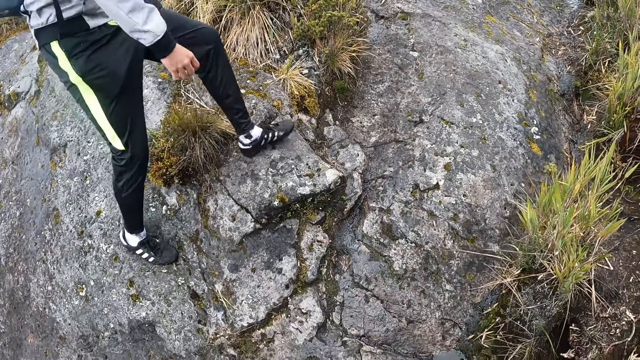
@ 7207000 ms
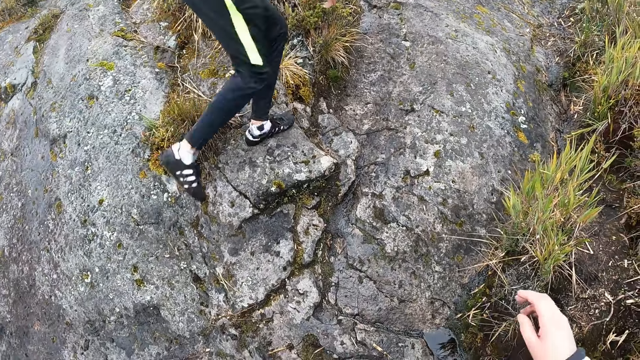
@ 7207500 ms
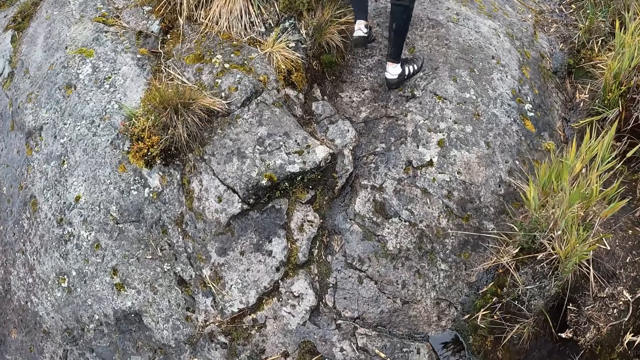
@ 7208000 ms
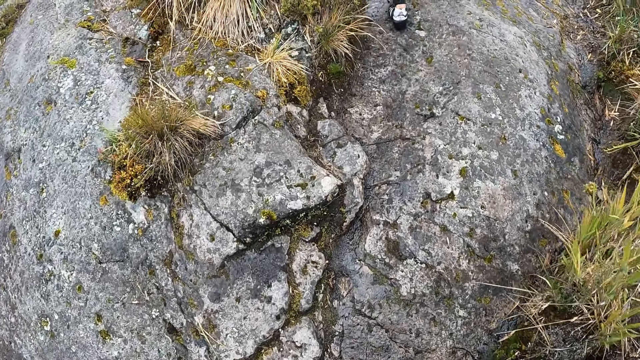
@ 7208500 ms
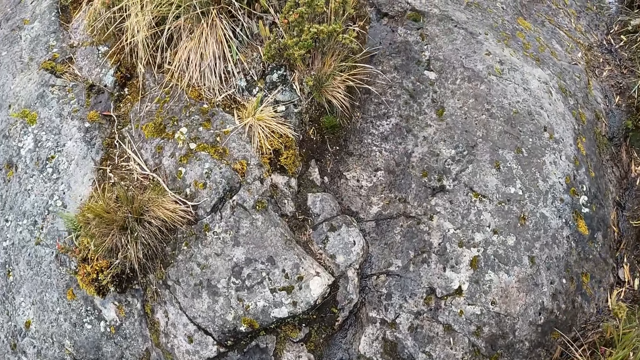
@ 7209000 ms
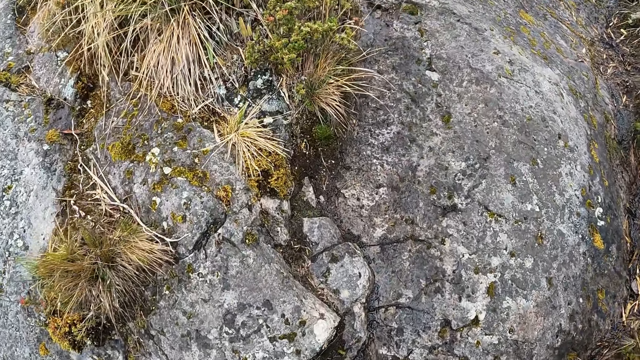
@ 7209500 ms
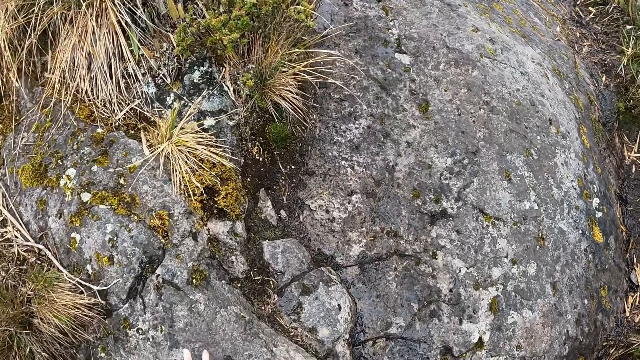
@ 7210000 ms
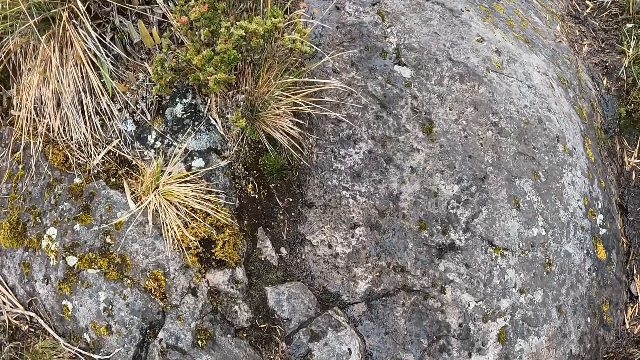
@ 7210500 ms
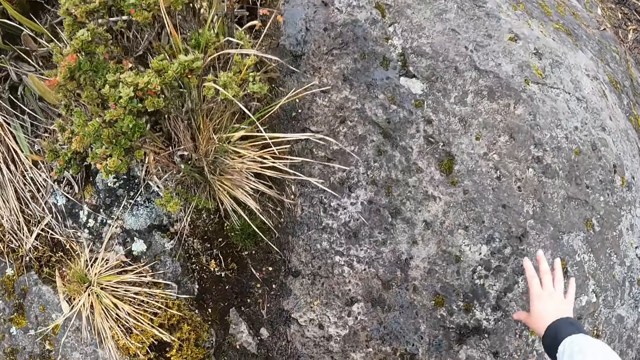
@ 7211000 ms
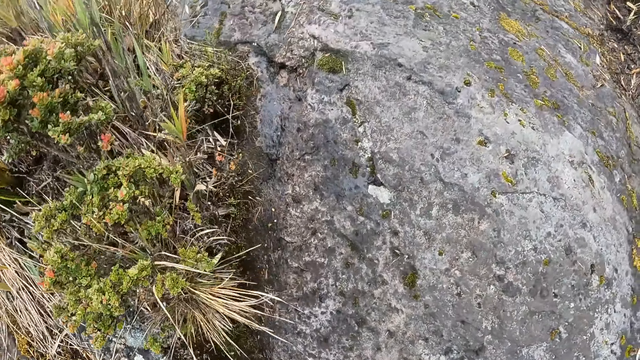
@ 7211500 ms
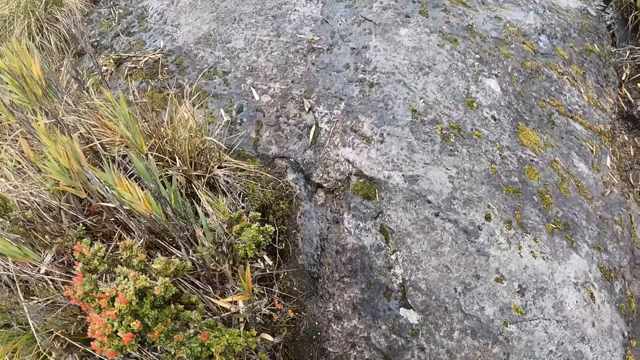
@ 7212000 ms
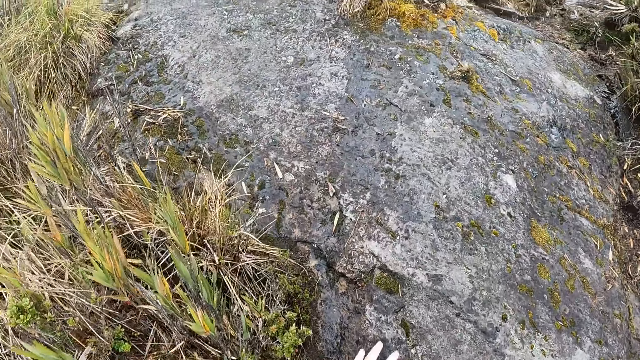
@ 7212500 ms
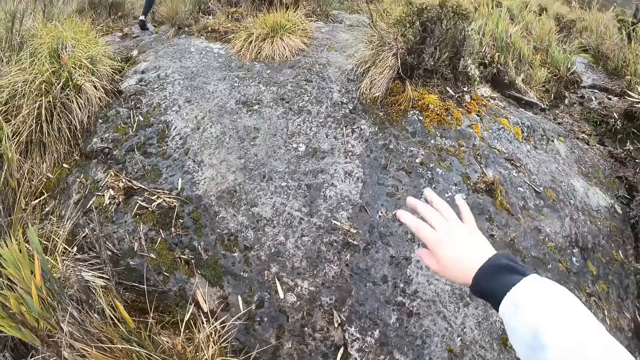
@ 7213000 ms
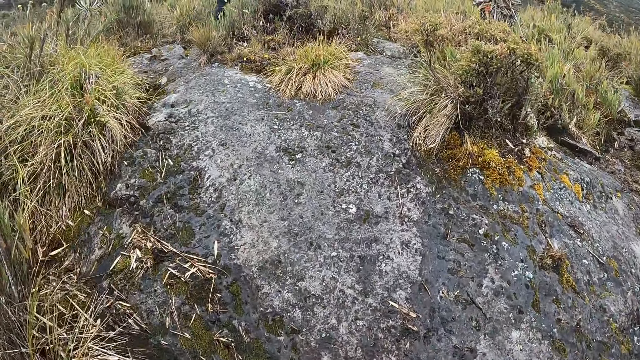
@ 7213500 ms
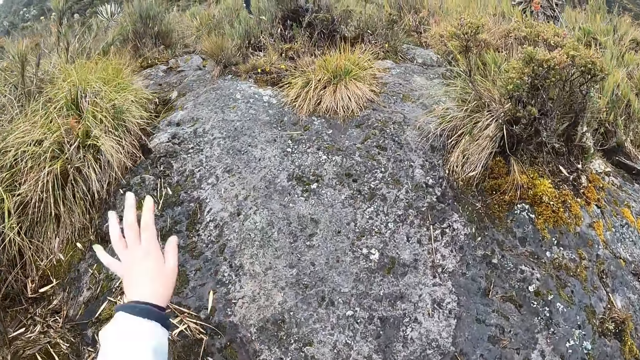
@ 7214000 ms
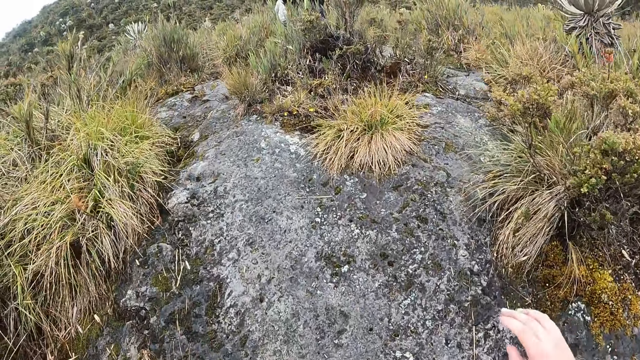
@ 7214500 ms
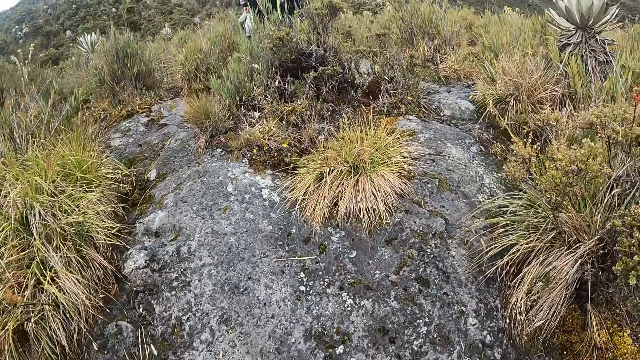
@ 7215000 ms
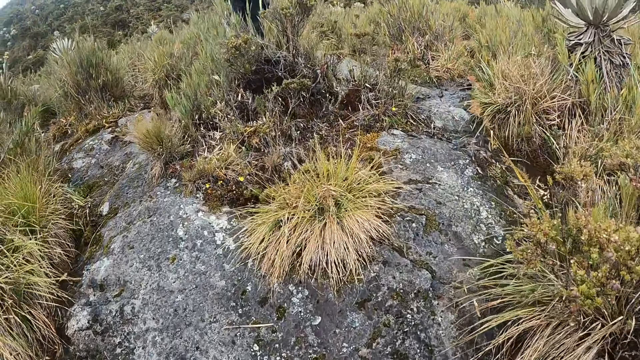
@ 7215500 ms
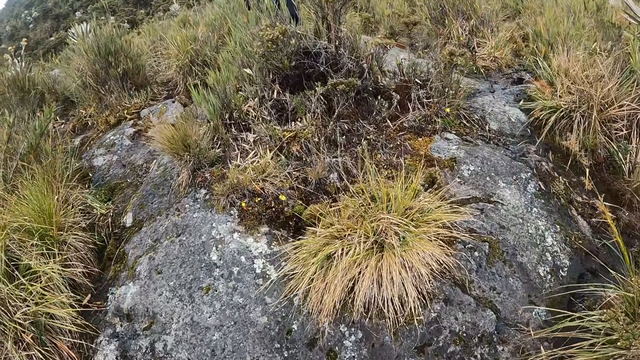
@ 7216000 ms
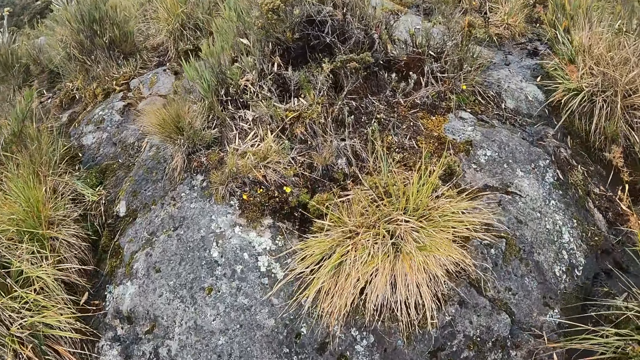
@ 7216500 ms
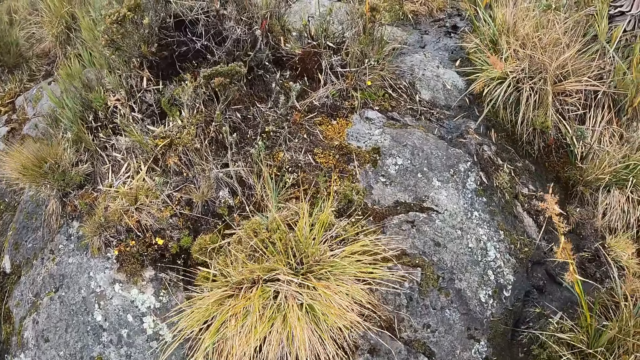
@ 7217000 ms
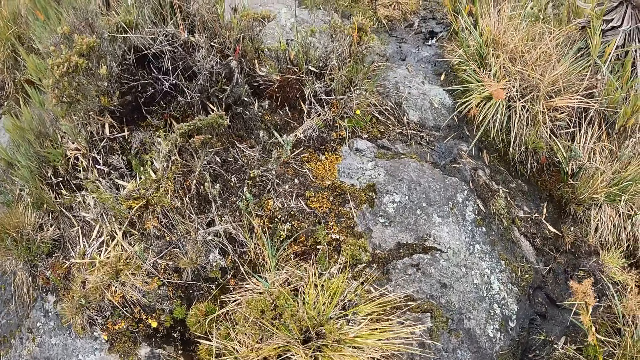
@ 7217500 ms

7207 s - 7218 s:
The camera wearer lifts the hand up. She climbs up the mountain. She places her right hand on a rock. She lifts the hand up. She climbs up the mountain. She lifts the hand up. She climbs up the mountain. She lifts the hand up. She climbs up the mountain.

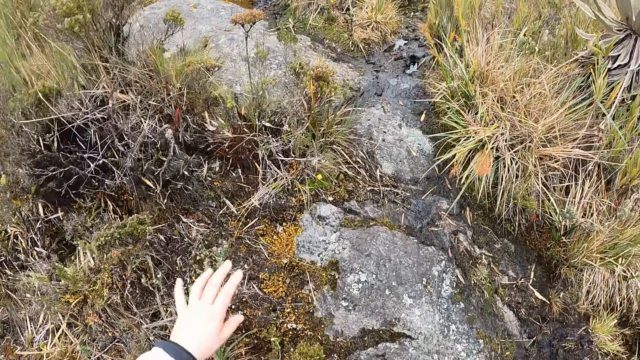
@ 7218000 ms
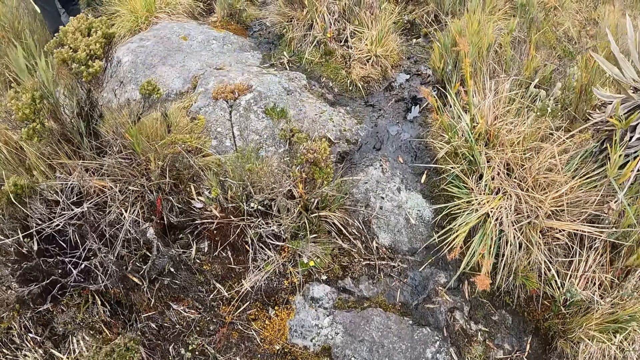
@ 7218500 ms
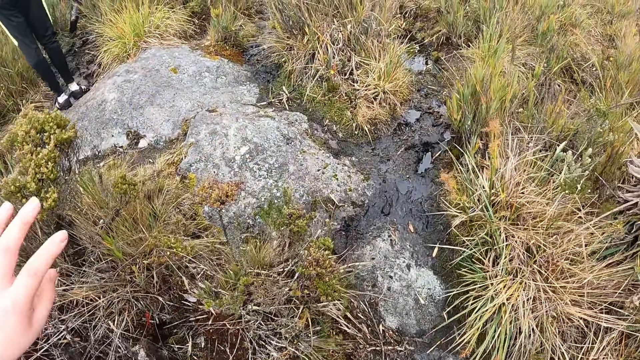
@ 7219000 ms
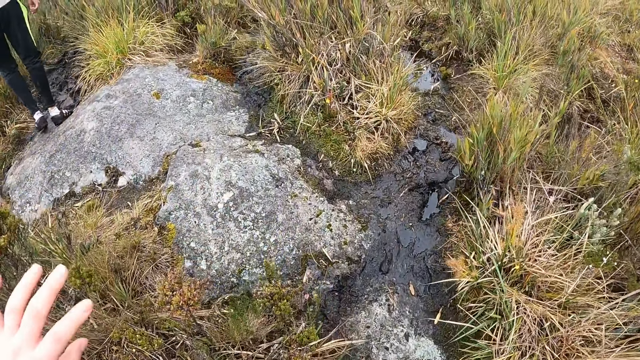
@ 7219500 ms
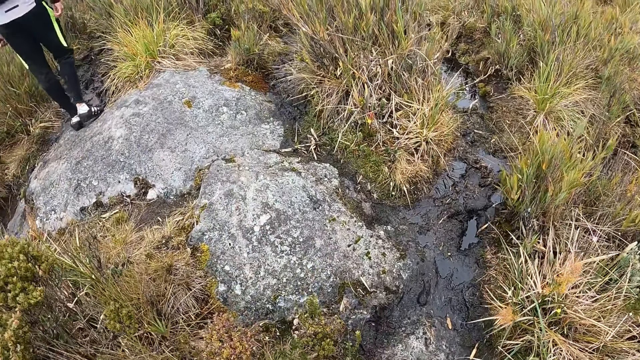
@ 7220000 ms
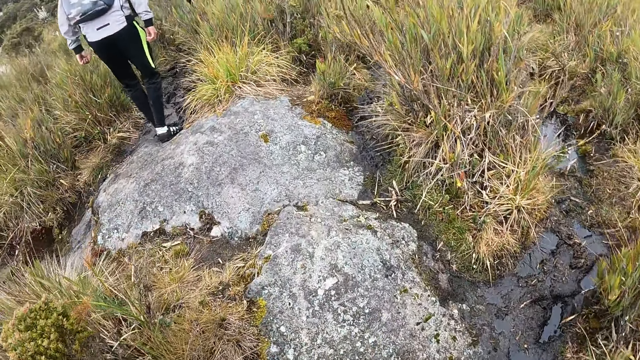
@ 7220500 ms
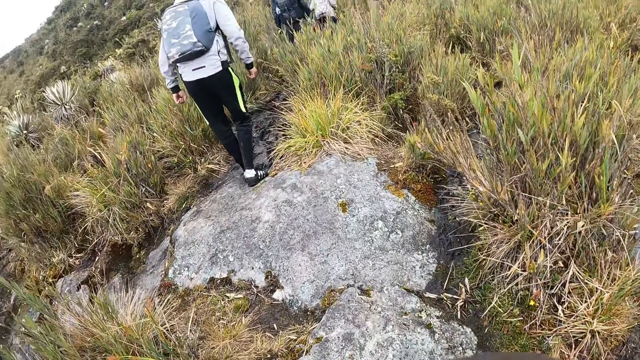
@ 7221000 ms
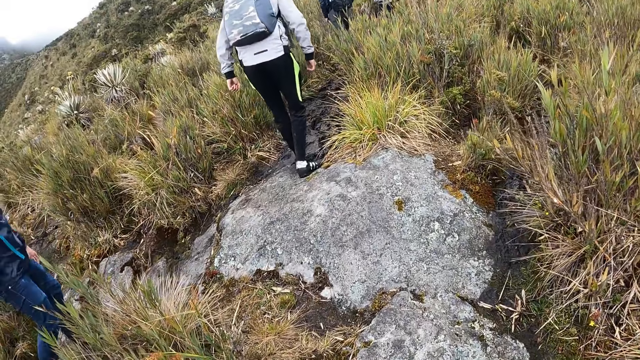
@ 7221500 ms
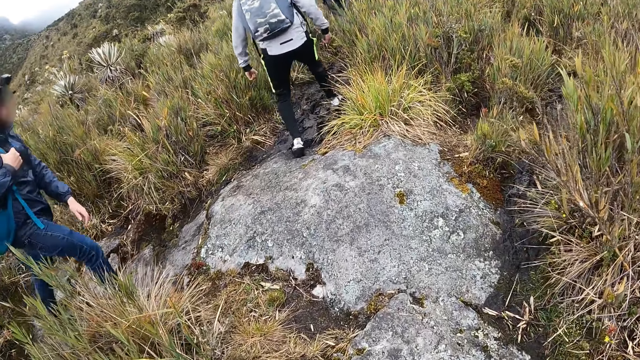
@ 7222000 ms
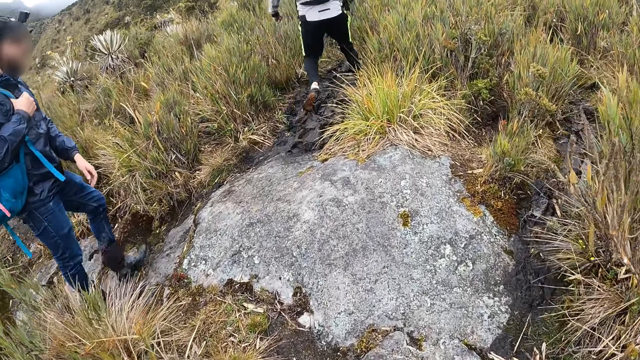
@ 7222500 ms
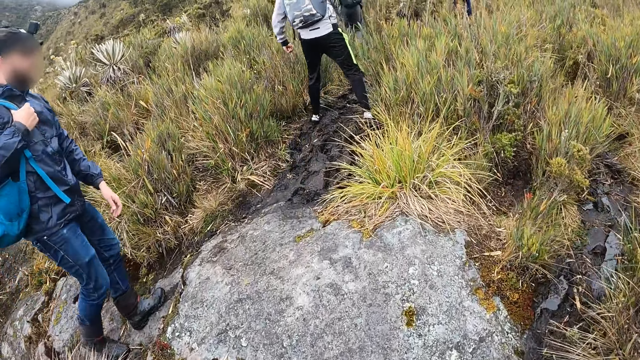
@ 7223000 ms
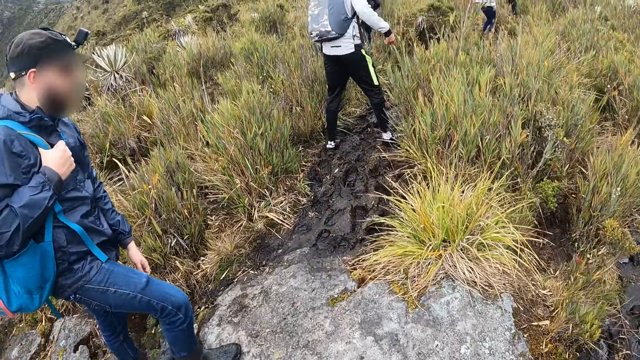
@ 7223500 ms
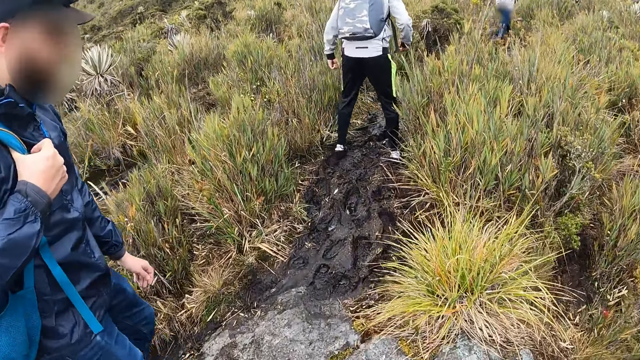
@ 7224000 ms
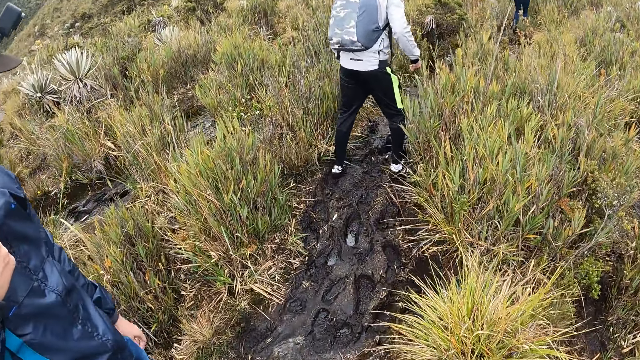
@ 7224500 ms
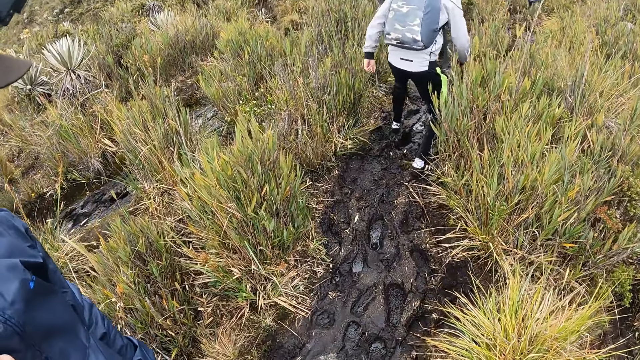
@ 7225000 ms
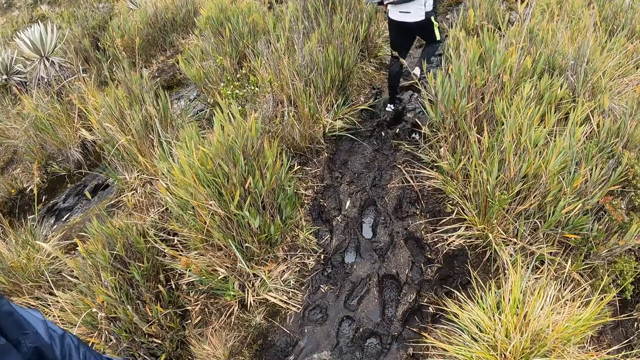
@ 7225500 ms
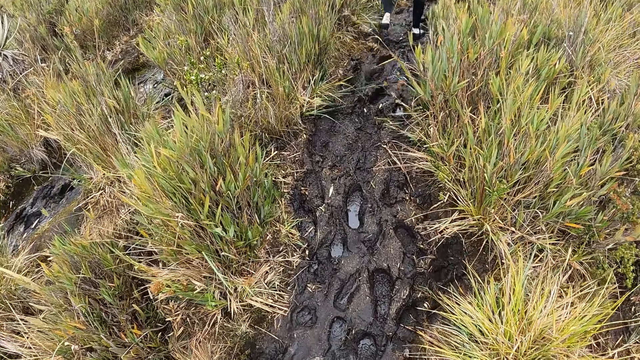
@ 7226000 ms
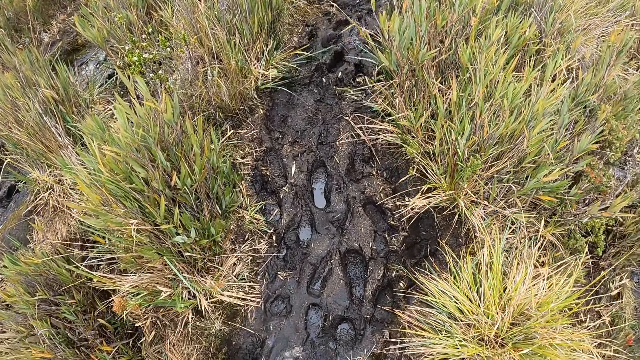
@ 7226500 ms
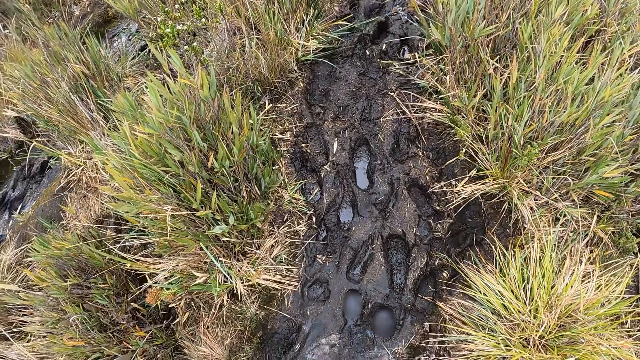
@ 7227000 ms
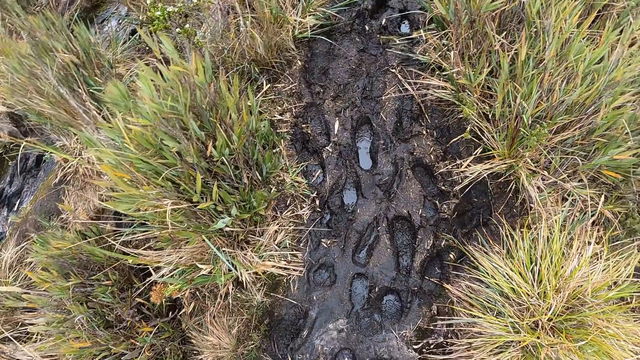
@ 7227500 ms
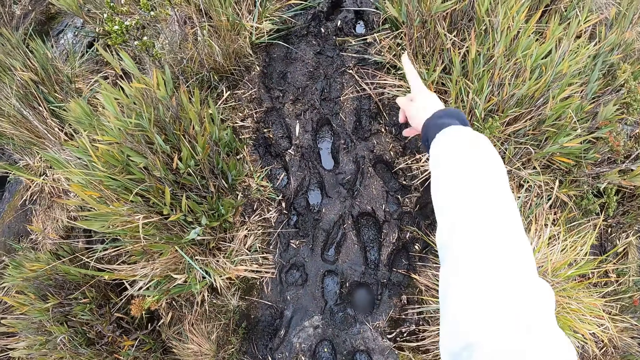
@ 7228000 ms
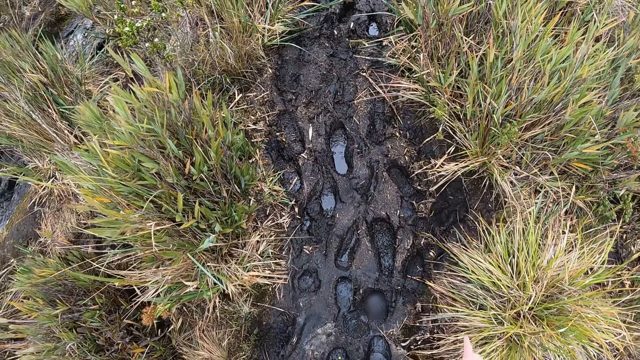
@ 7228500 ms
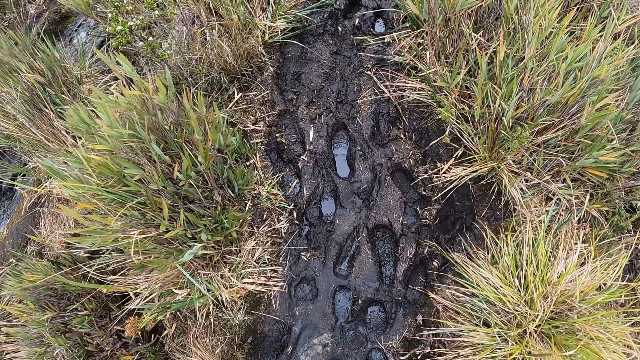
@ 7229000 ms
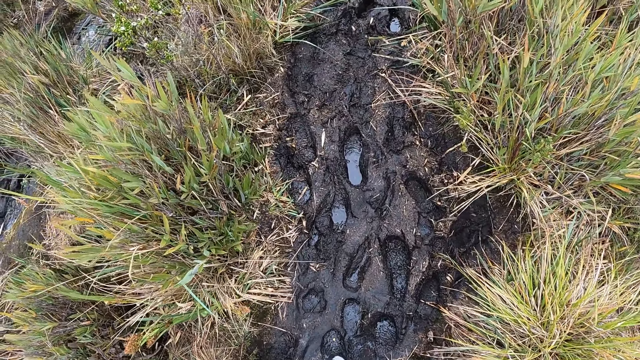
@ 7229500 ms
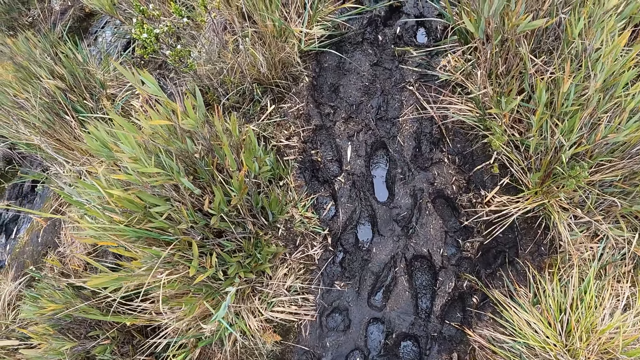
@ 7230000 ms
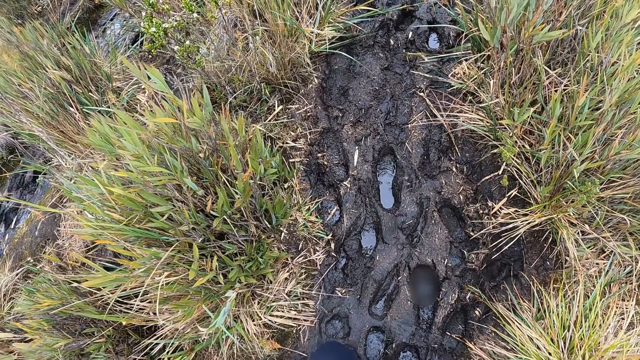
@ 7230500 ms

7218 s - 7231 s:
The camera wearer lifts the hand up. She climbs up the mountain. She lifts the hand up. She climbs up the mountain. She lifts the hand up. She points at a spot on the ground with her right hand. She climbs up the mountain.
